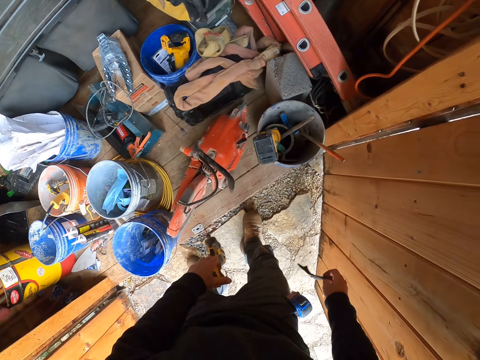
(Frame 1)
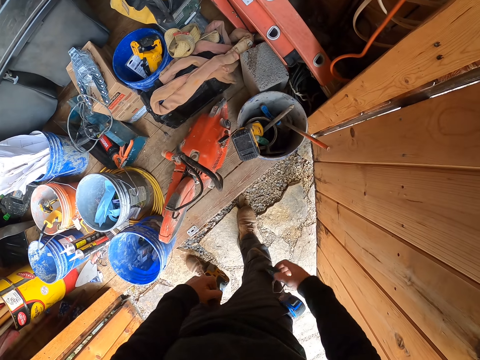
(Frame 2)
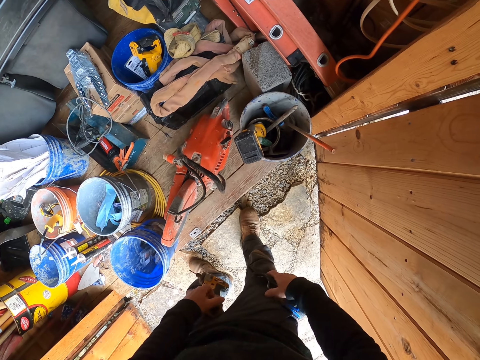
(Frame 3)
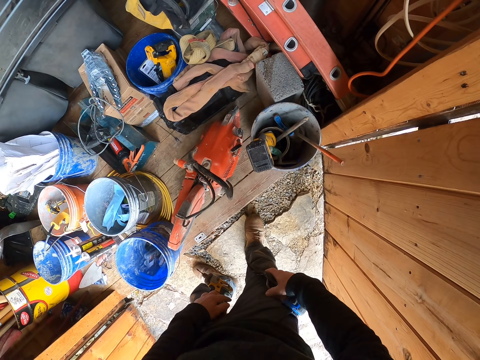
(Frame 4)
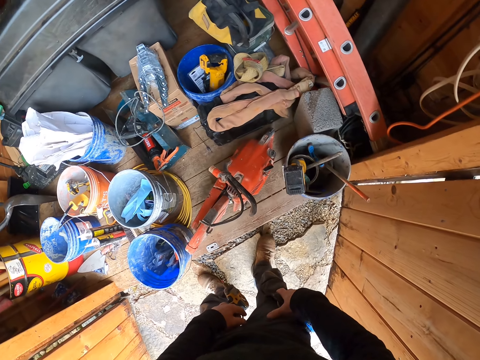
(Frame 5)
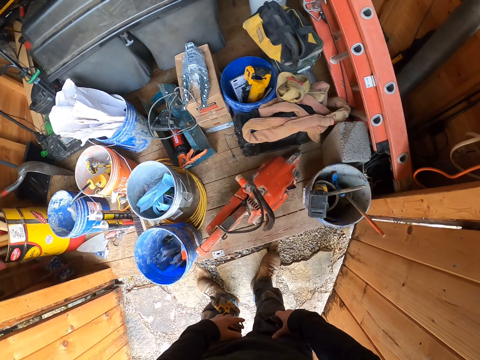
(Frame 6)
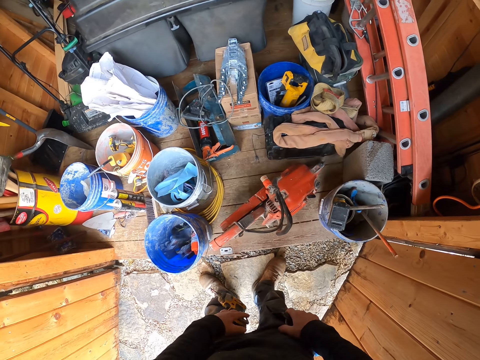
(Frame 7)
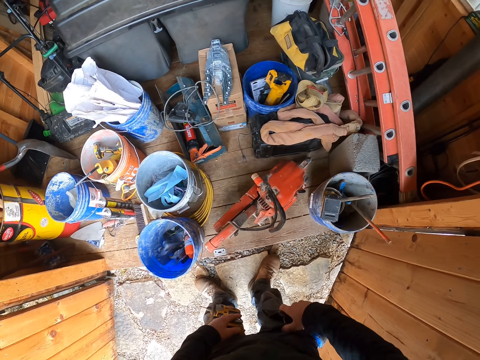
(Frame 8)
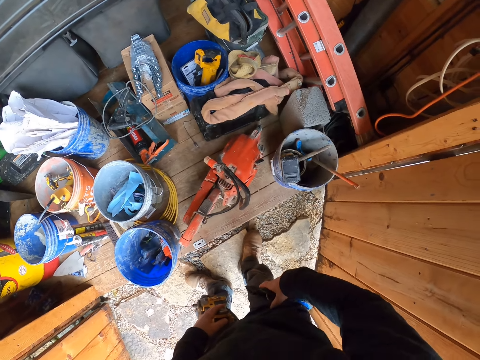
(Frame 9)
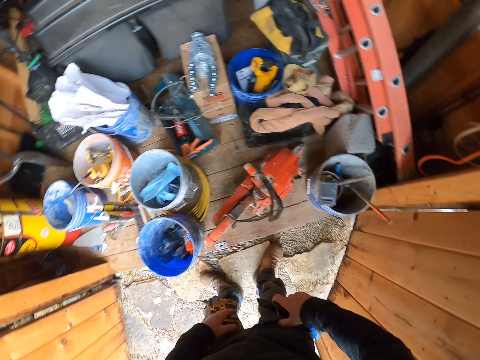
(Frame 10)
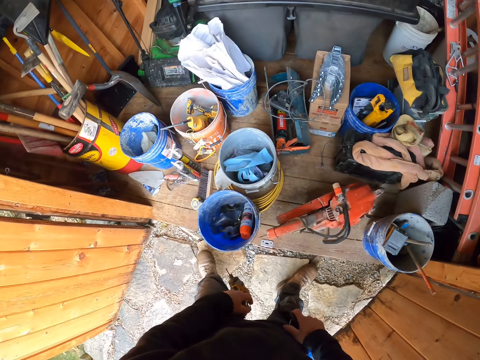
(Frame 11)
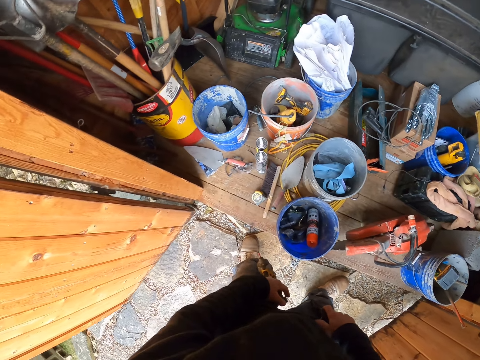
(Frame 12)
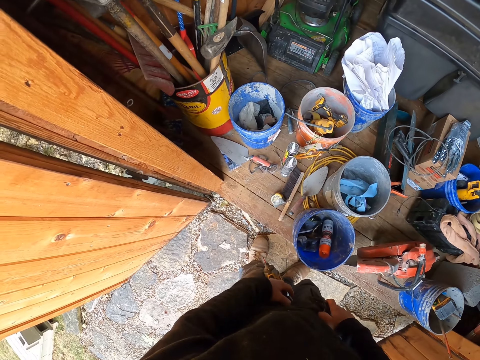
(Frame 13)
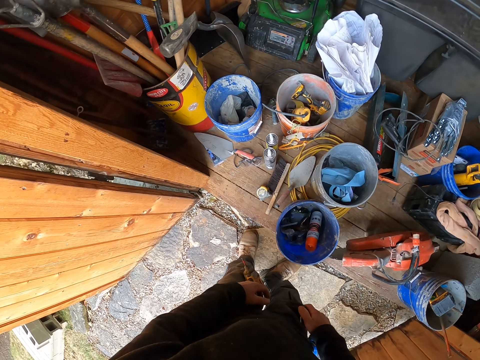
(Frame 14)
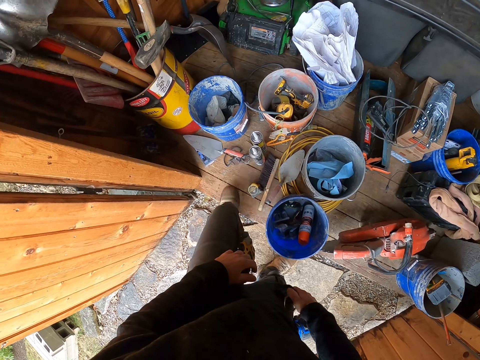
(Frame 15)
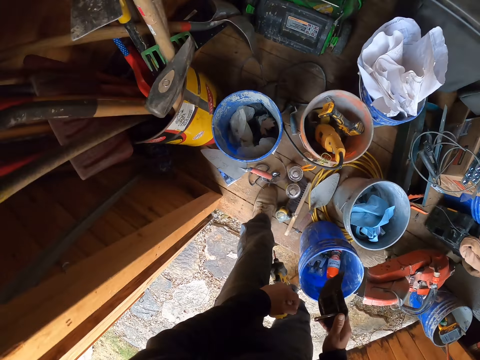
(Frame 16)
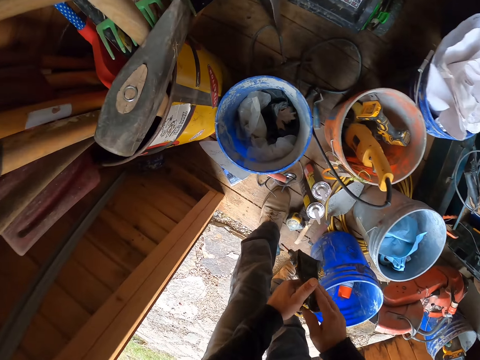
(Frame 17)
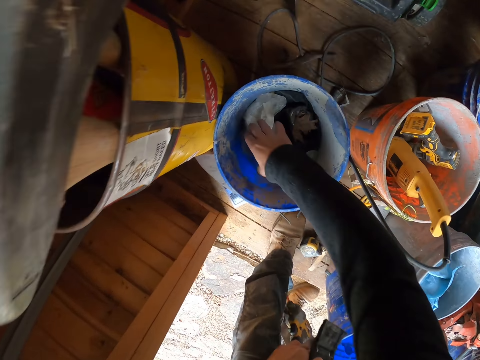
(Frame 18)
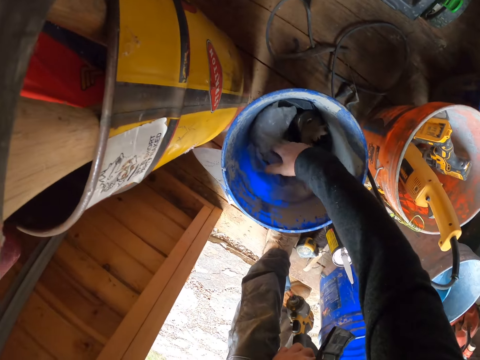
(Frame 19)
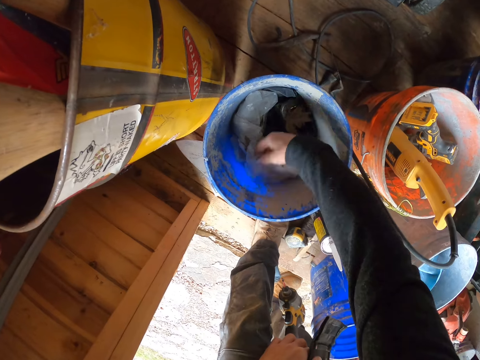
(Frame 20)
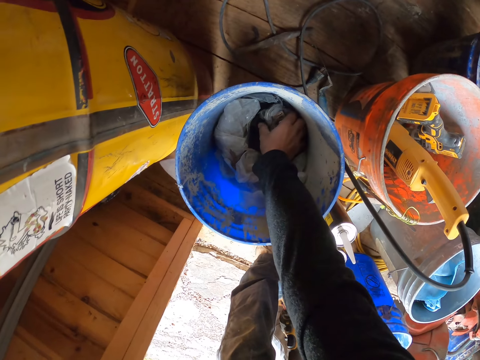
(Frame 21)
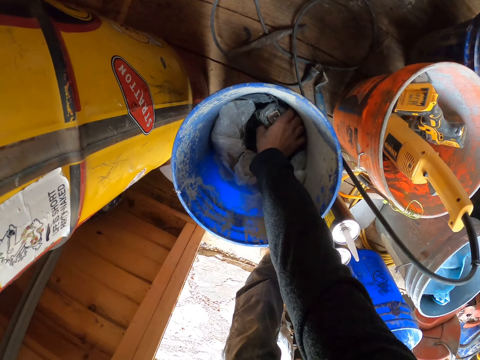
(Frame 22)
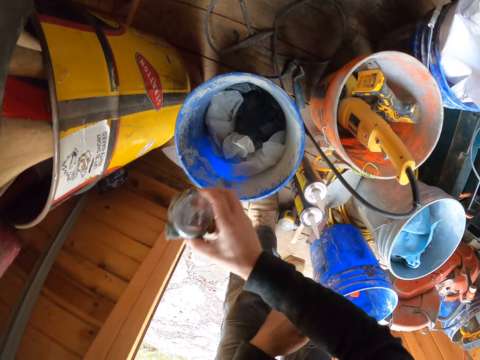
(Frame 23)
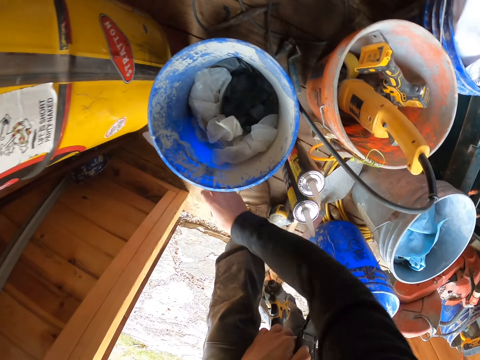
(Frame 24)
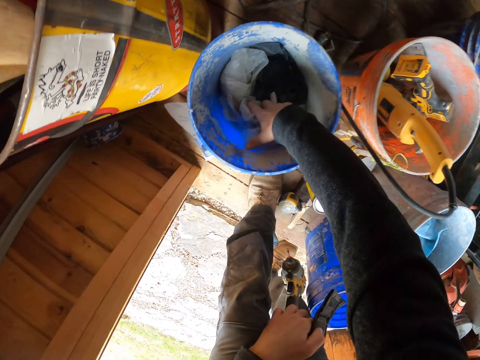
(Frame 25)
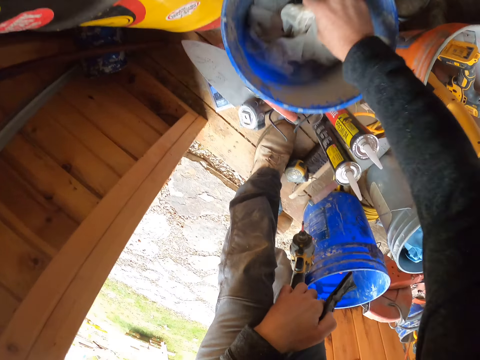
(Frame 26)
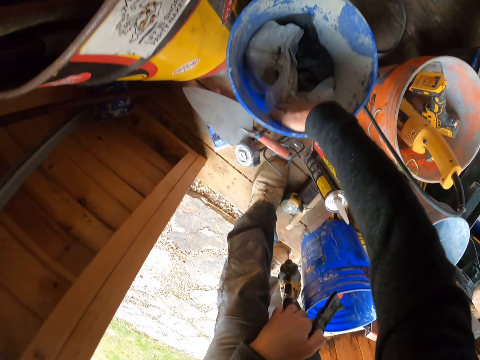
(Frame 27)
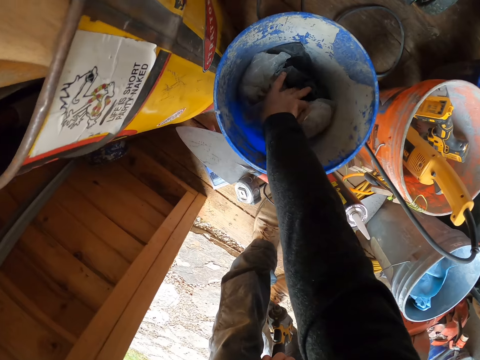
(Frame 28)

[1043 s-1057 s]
The camera wearer stands at the entrance of the storehouse. He moves into the storehouse. He transfers the metal from his right hand to his left hand. He picks a drill. He checks through a paint bucket with his right hand. He picks a black metal. He removes a tape measure from the paint bucket. He drops the tape measure on the wooden floor. He turns the paper bags in the bucket. He removes polythene bags from the paint bucket.

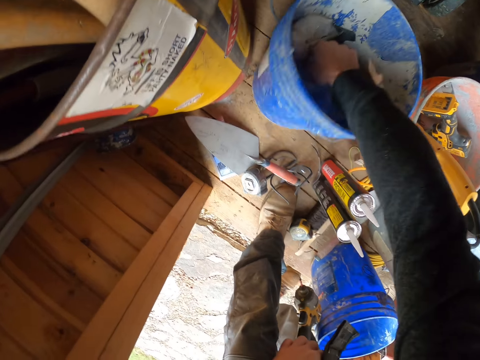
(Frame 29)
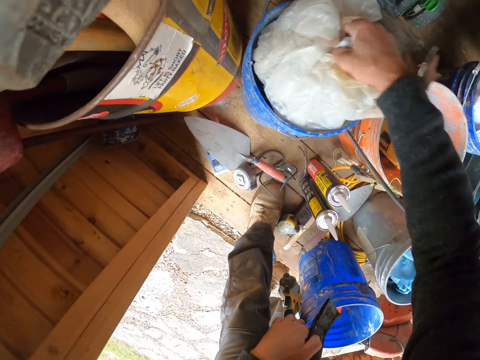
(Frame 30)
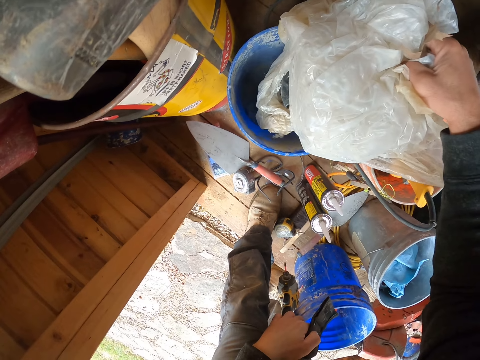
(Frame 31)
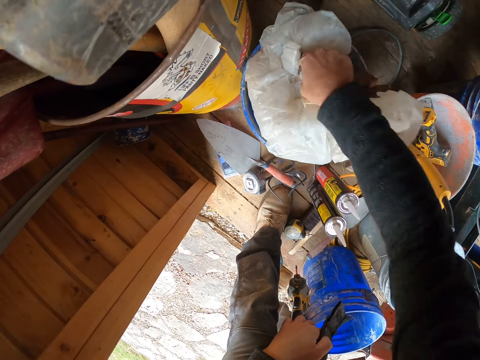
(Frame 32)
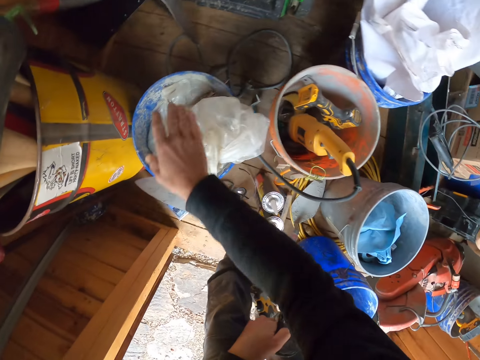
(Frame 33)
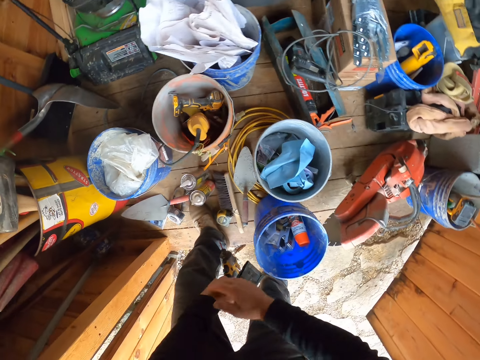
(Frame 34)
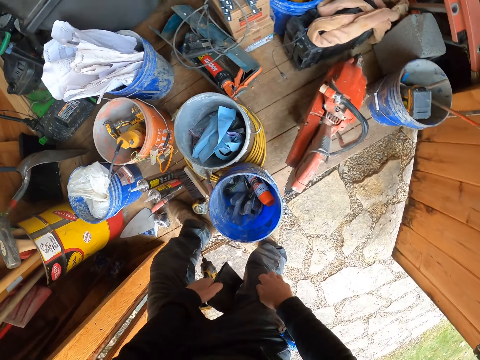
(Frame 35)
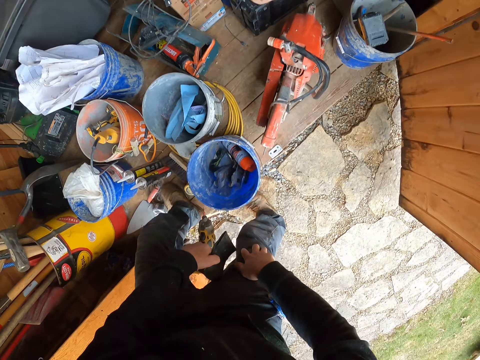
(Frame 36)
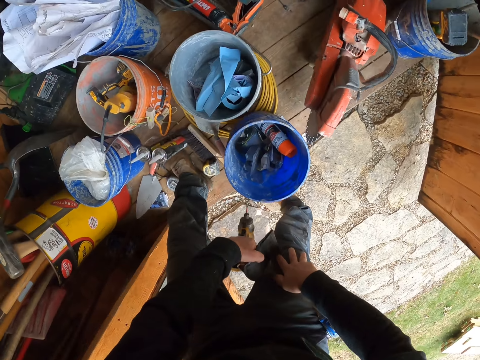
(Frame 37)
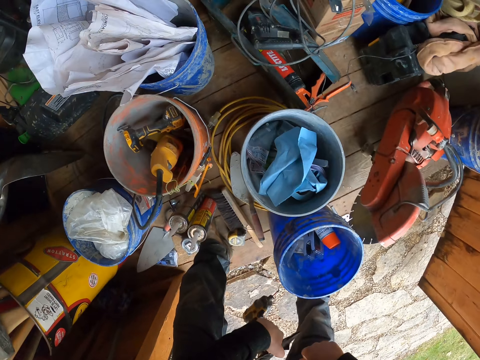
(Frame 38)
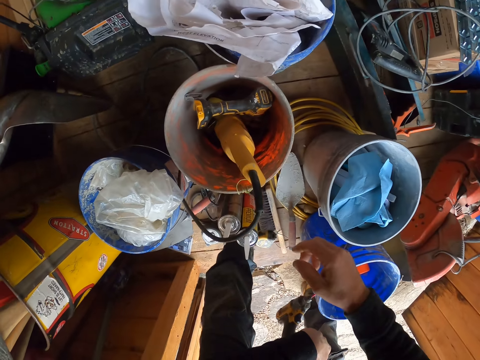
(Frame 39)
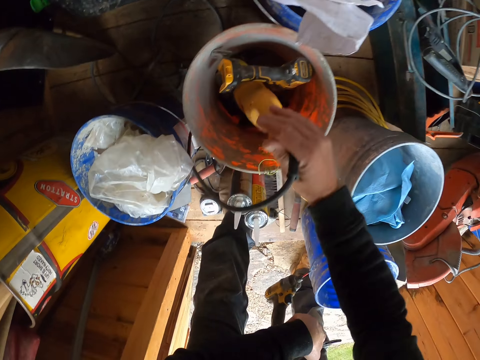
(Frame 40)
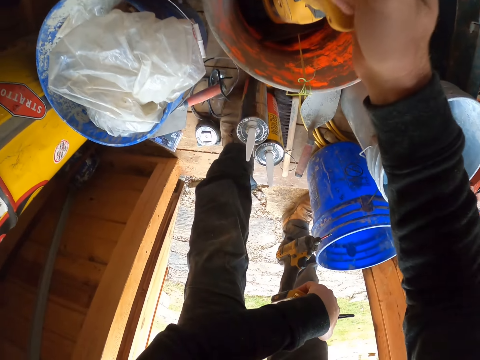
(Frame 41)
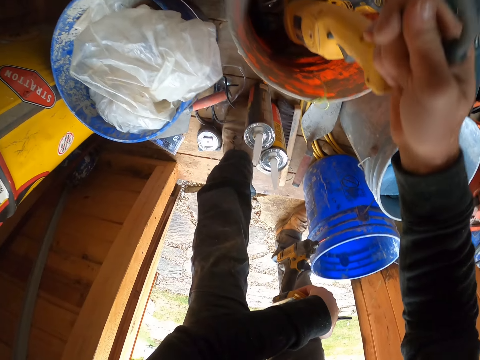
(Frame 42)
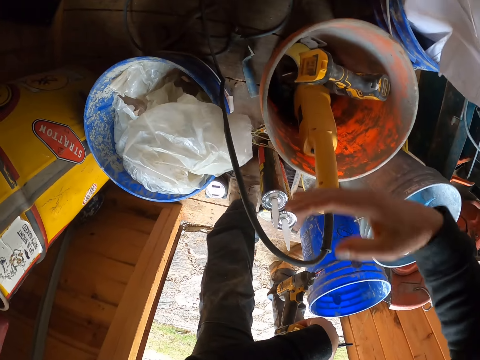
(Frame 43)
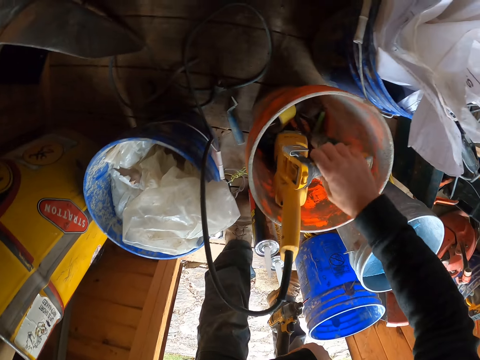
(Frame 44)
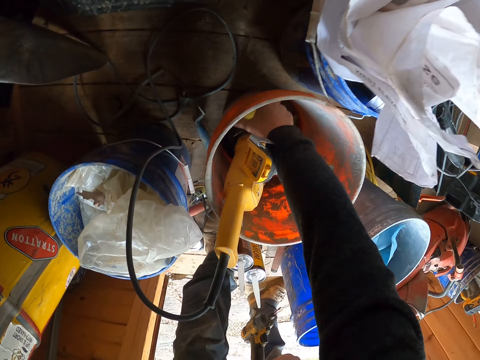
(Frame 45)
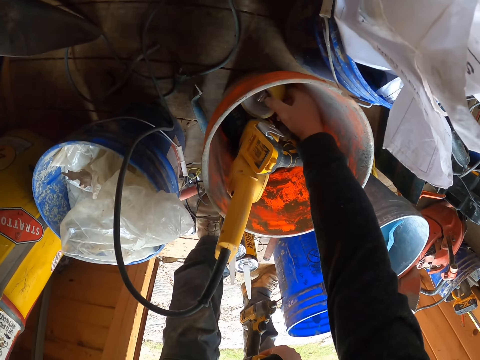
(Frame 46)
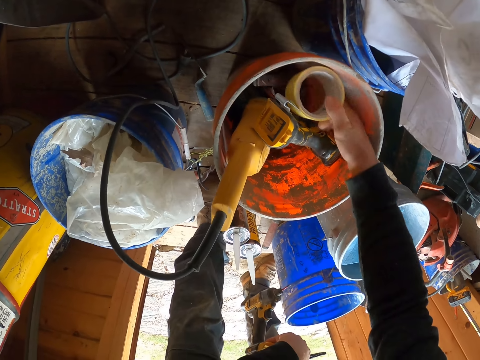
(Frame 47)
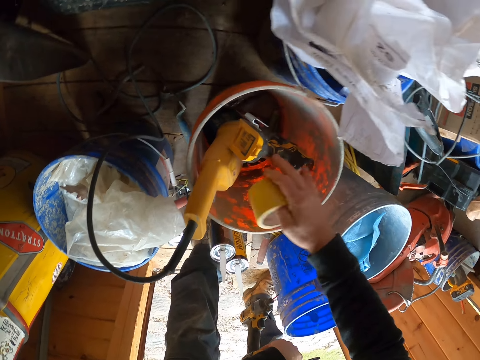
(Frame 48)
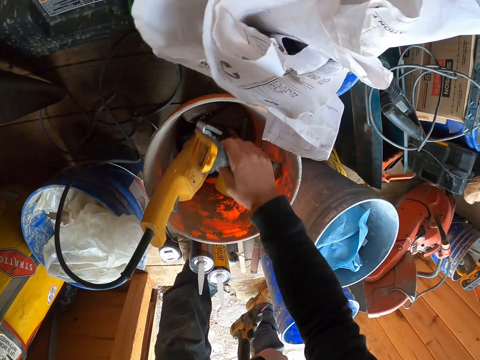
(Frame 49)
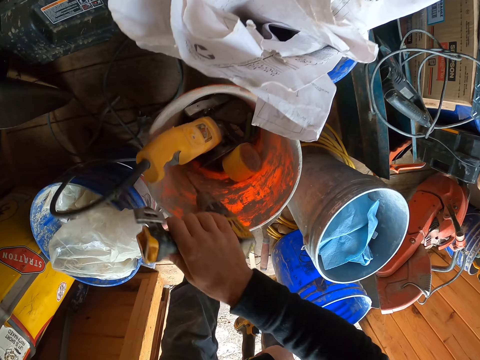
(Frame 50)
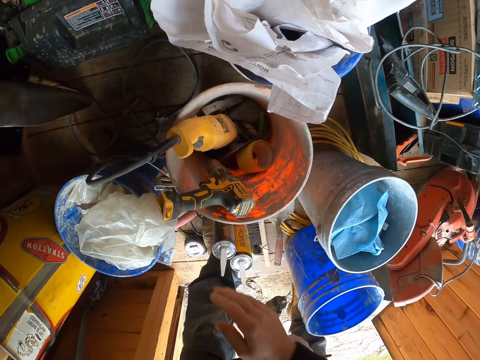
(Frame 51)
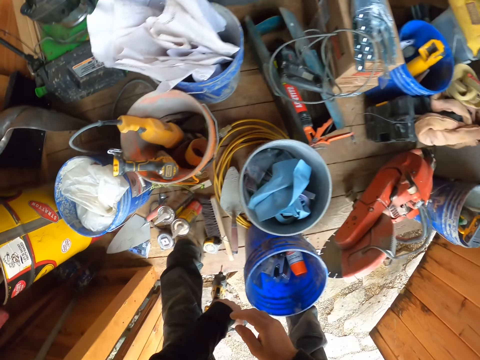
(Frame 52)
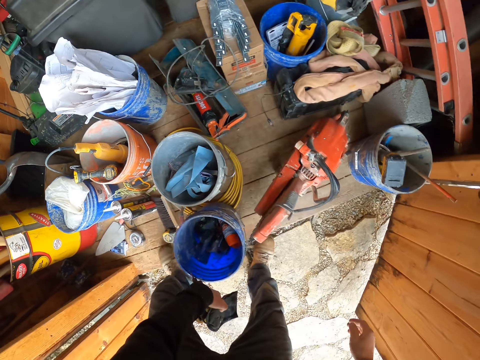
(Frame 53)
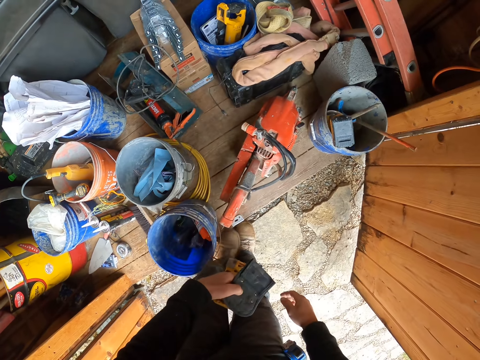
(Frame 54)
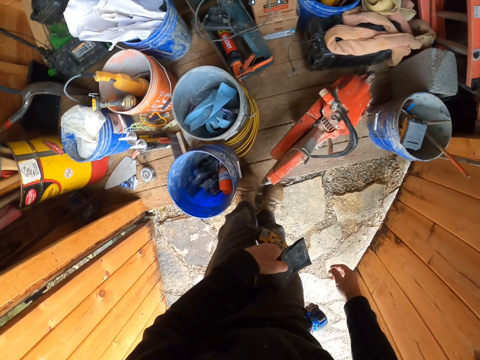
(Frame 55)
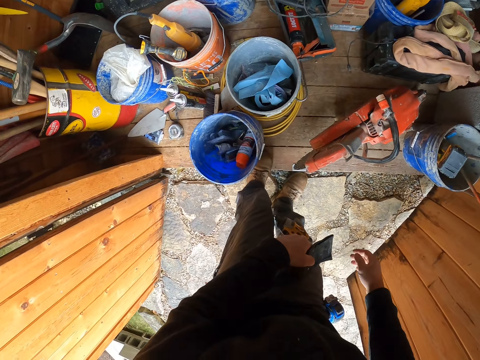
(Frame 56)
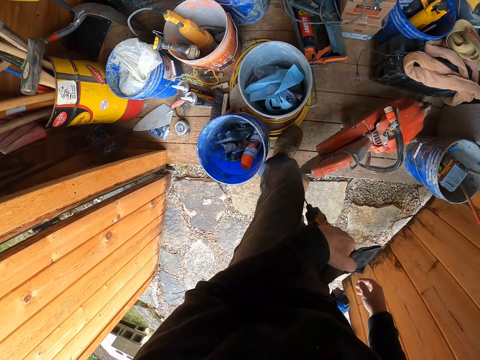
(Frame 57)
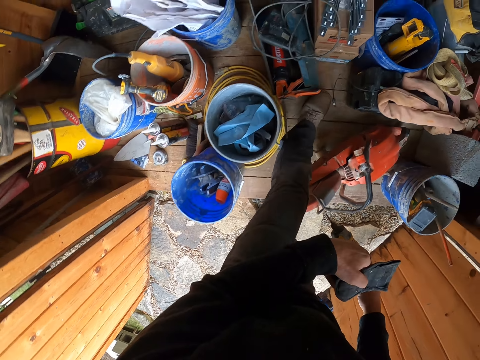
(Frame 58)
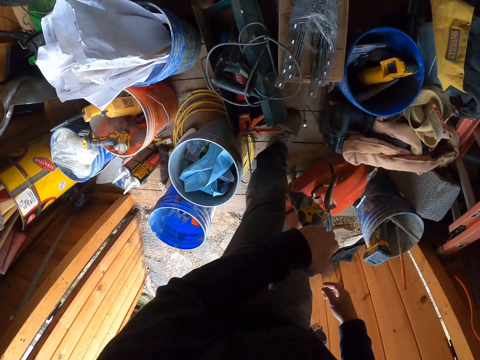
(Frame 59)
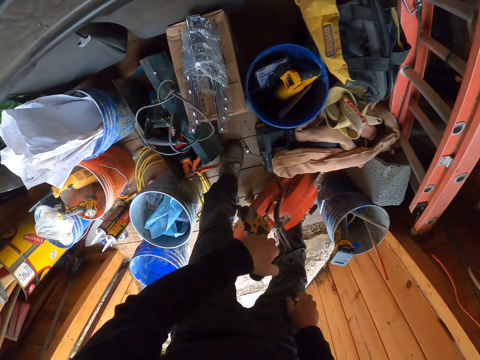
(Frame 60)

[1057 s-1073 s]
The camera wearer puts down masonry tape. He lifts paper bags in the bucket. He puts the polythene bags into the paint bucket. He stands at the entrance of the storehouse. He moves the hand. He touches different tools in the paint bucket. He turns the drill. He picks up a sellotape from the paint bucket and drops the sellotape into the paint bucket. He picks up a small drill from the paint bucket and drops the drill into the paint bucket. He shifts the paint bucket on the wooden floor with his left leg. He moves.
